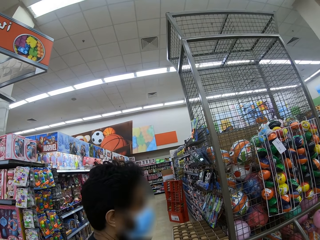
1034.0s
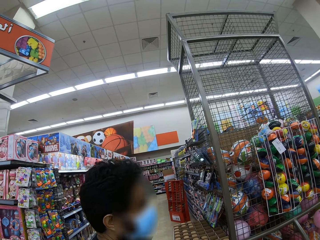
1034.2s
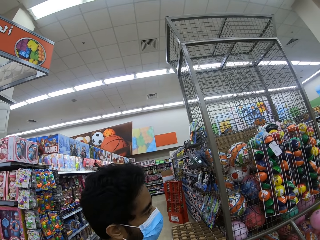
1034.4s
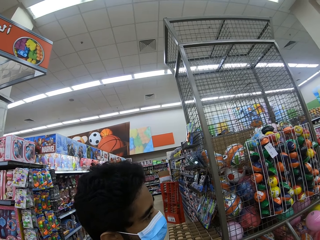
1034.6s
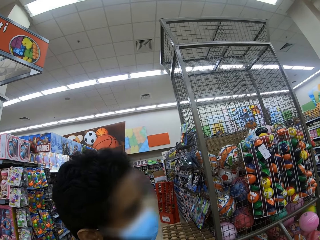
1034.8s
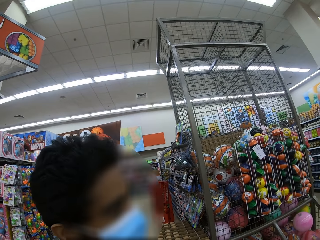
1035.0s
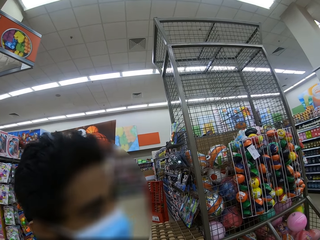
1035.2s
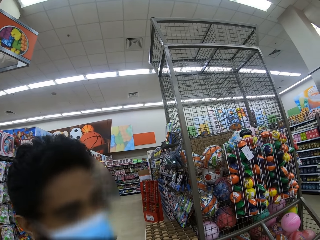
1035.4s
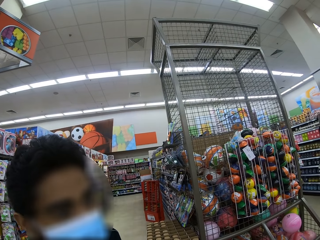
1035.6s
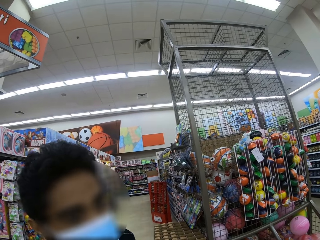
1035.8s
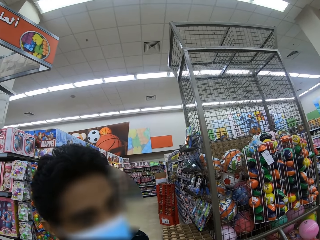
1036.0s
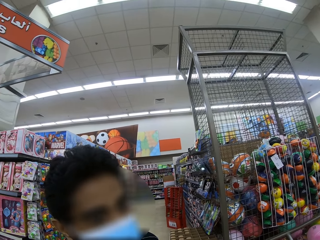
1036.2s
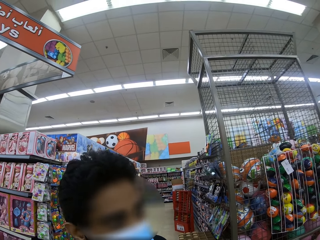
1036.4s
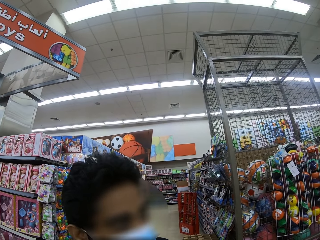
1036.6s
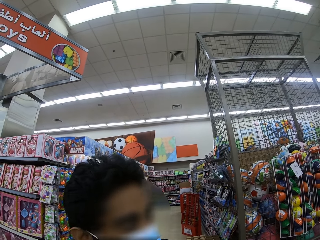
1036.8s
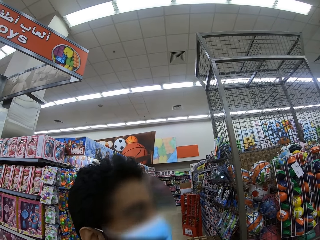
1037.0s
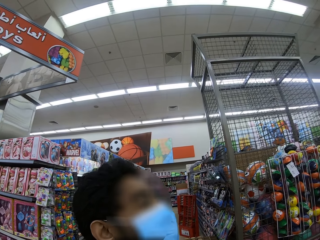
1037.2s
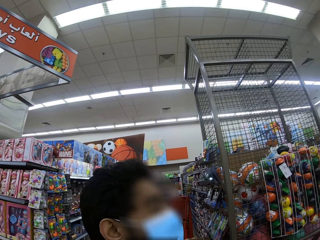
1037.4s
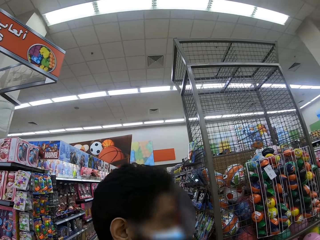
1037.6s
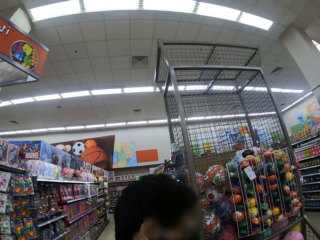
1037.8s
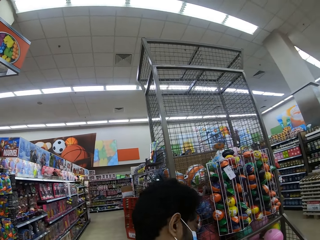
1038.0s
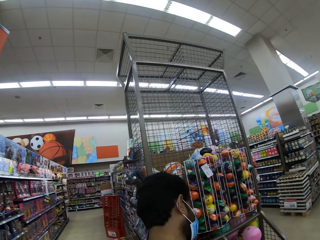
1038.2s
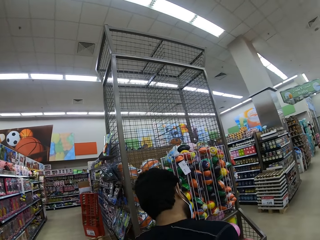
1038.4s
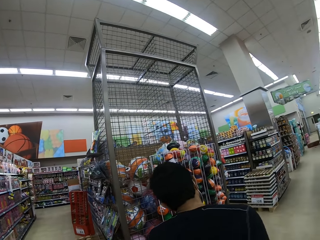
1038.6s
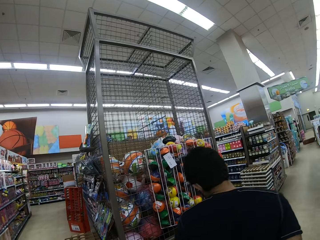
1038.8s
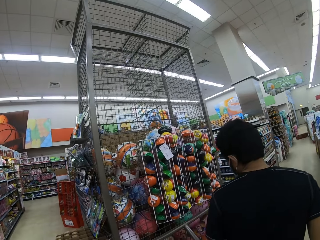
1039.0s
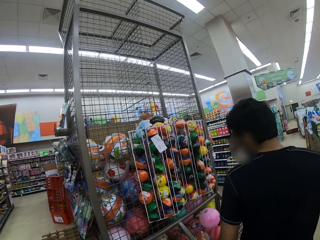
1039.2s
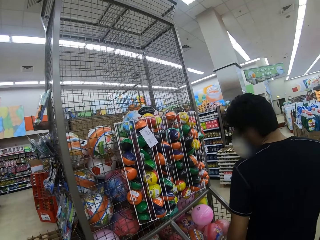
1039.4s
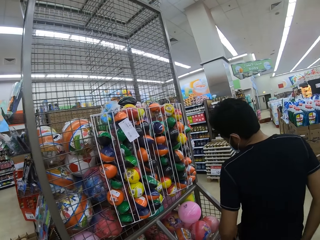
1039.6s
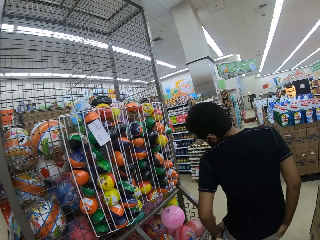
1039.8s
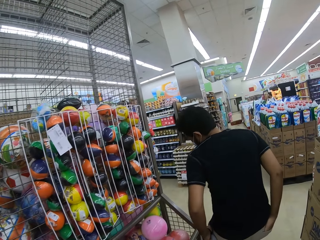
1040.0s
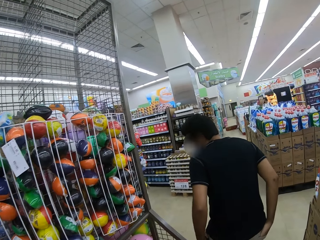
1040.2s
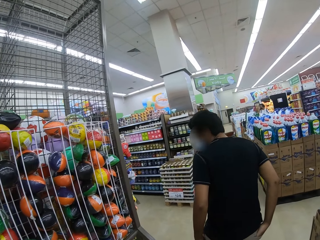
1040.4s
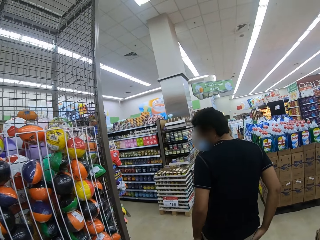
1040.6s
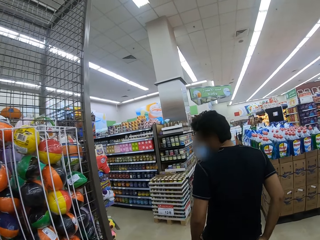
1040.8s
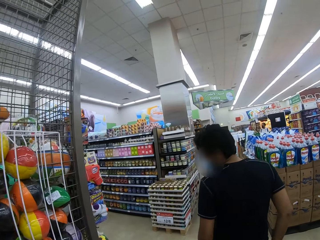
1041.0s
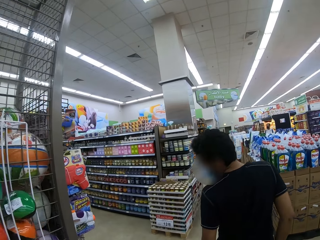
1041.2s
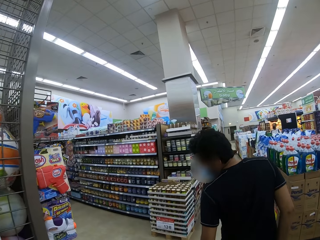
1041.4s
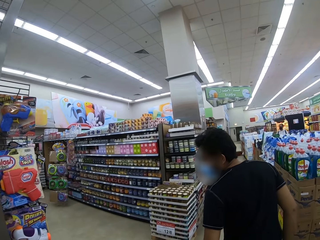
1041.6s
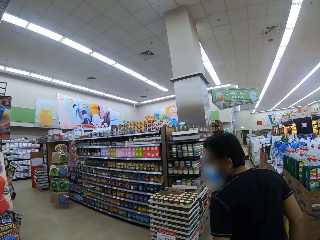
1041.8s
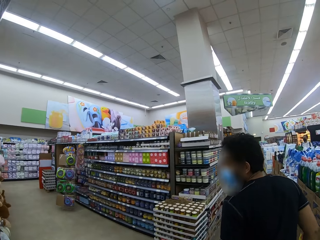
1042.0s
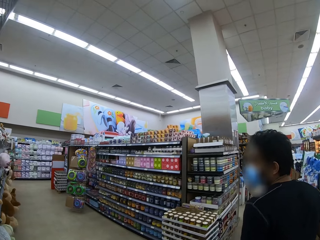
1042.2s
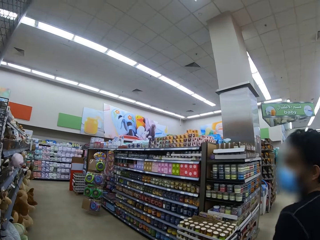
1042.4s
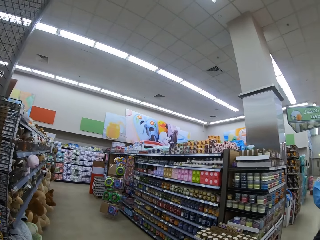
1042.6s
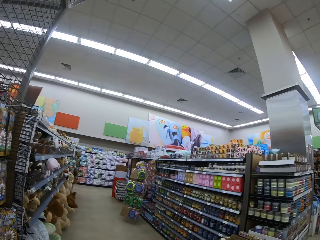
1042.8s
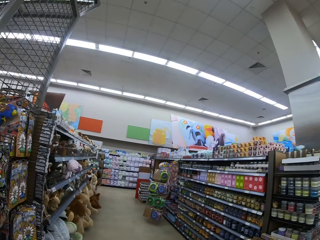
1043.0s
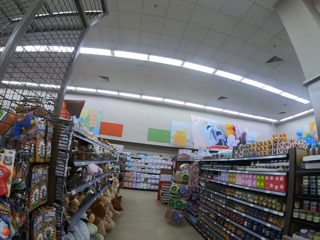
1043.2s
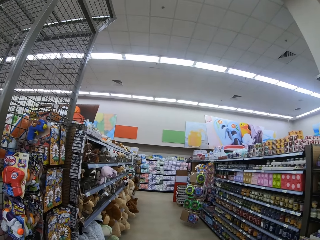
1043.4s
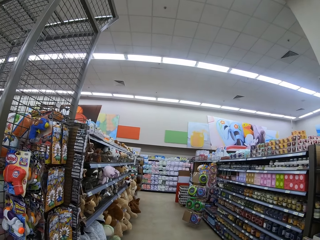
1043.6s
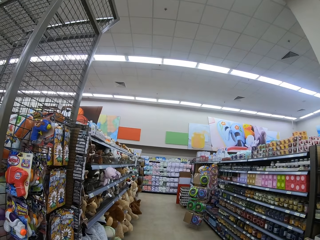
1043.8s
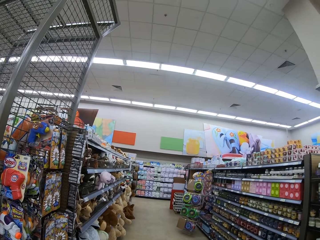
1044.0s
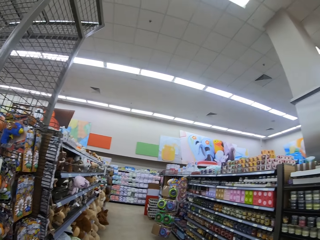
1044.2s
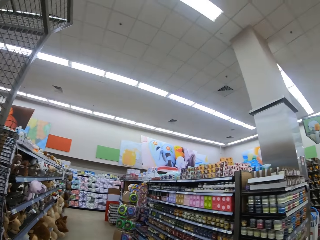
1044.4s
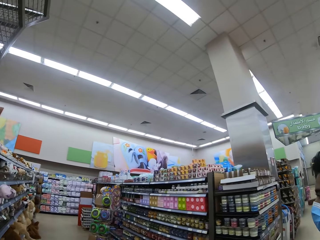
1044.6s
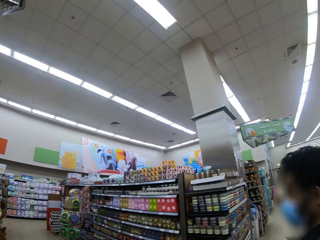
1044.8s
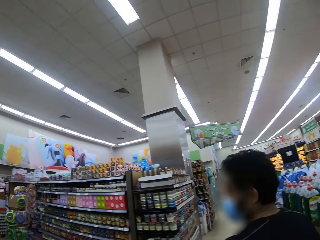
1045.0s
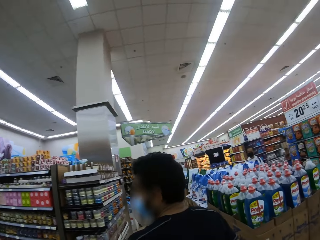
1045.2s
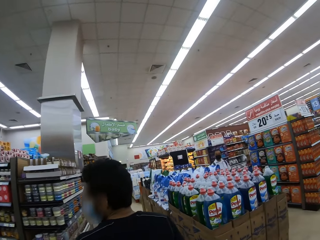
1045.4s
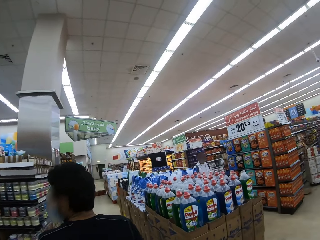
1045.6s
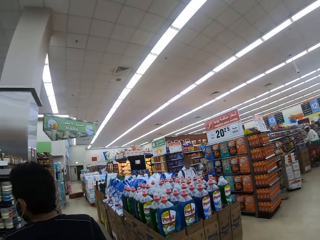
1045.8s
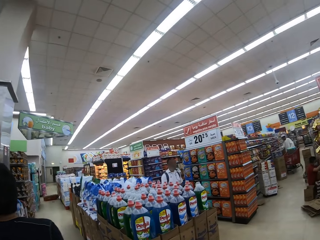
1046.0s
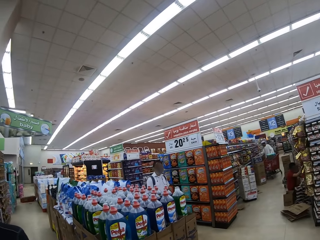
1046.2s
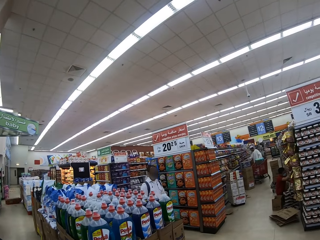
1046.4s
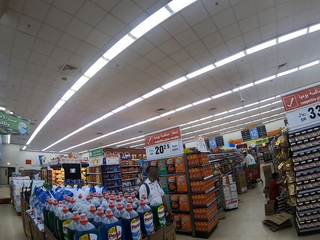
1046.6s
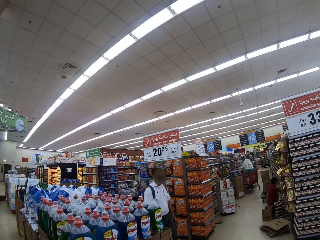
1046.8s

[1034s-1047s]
A man looks around. The man nods his head. The man walks around. The camera wearer moves around. They look around.

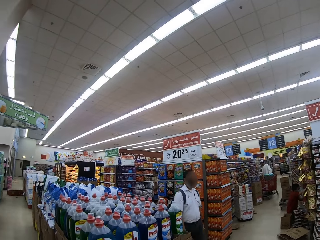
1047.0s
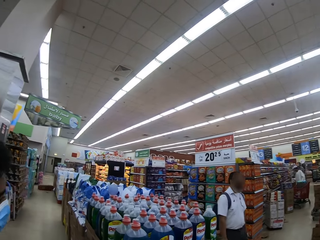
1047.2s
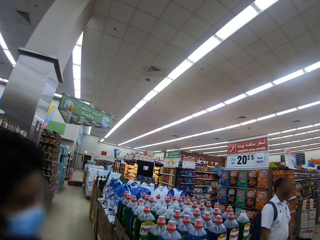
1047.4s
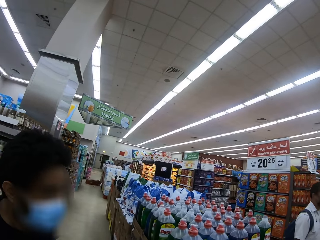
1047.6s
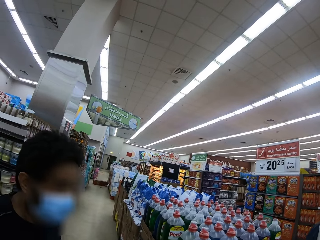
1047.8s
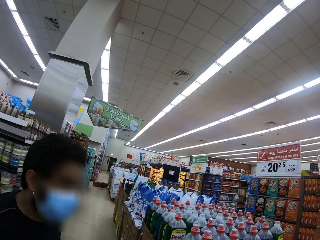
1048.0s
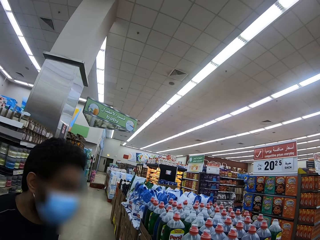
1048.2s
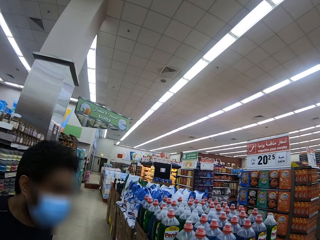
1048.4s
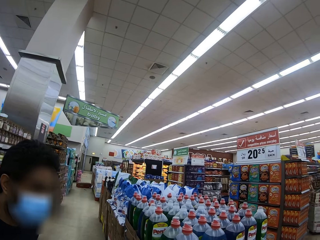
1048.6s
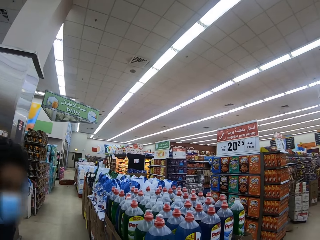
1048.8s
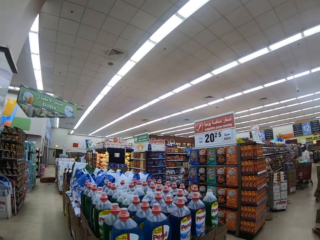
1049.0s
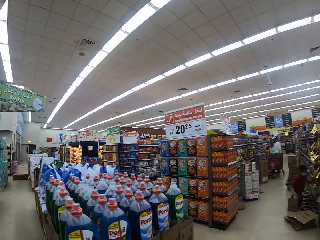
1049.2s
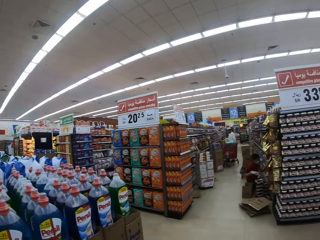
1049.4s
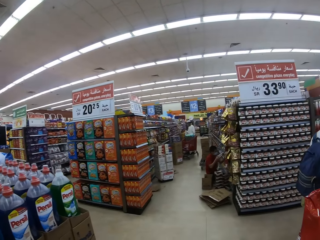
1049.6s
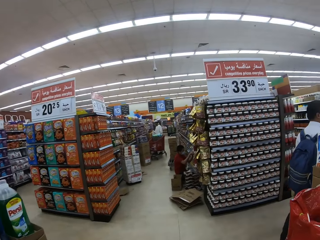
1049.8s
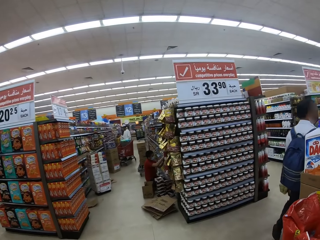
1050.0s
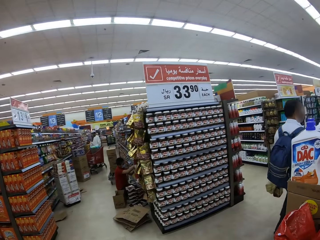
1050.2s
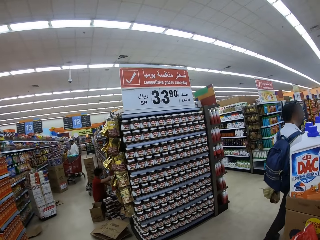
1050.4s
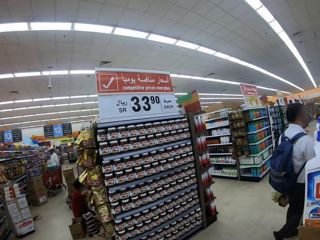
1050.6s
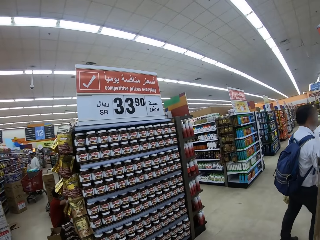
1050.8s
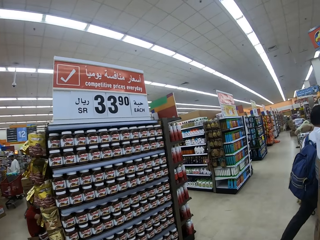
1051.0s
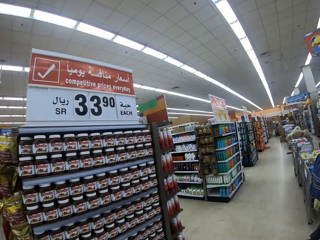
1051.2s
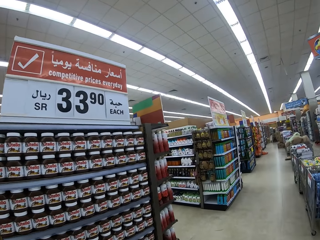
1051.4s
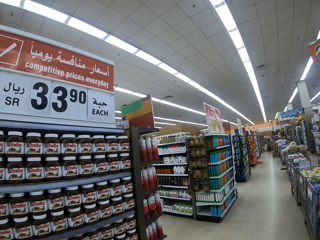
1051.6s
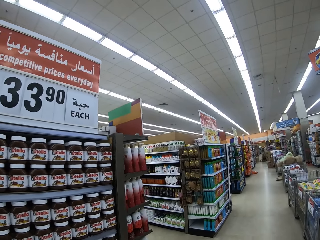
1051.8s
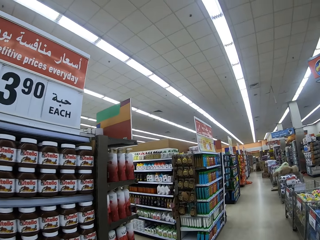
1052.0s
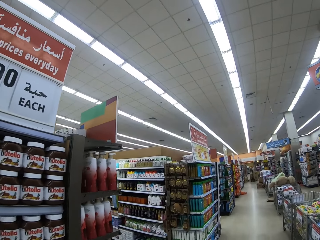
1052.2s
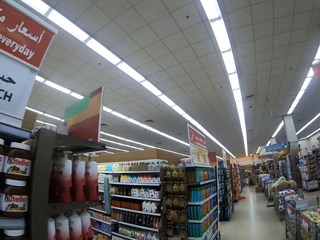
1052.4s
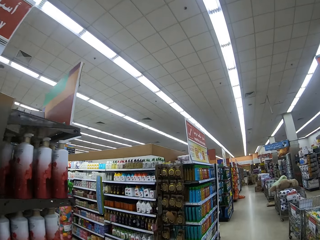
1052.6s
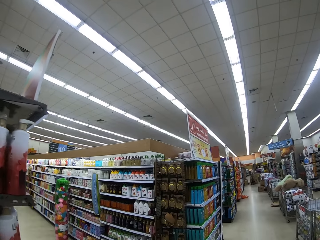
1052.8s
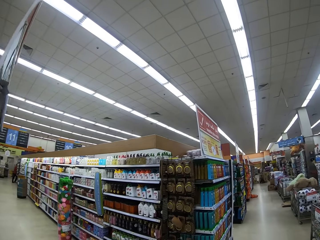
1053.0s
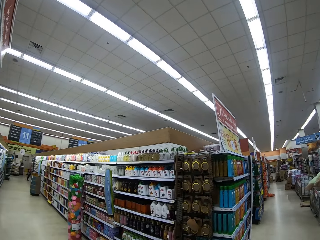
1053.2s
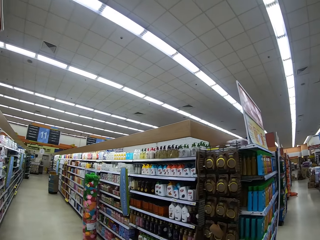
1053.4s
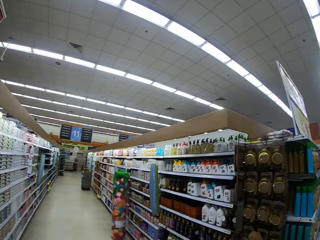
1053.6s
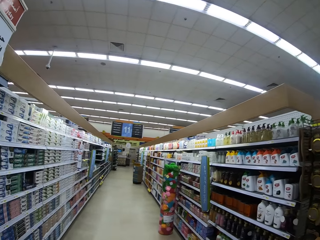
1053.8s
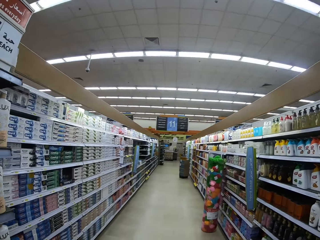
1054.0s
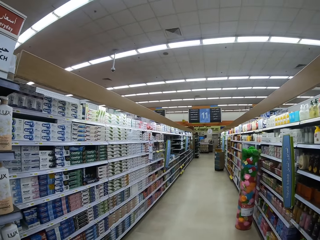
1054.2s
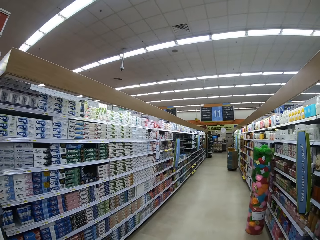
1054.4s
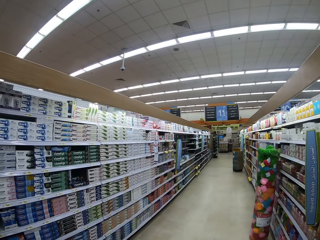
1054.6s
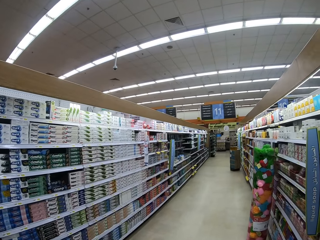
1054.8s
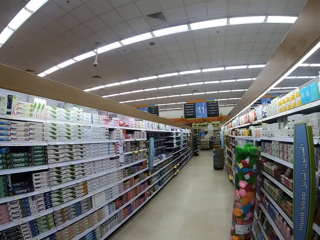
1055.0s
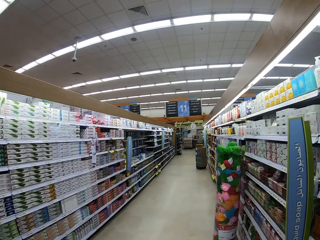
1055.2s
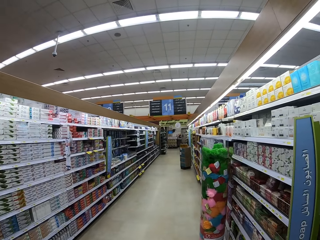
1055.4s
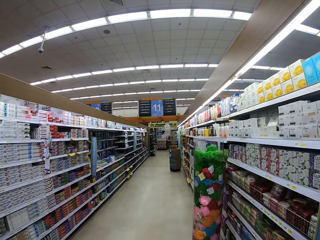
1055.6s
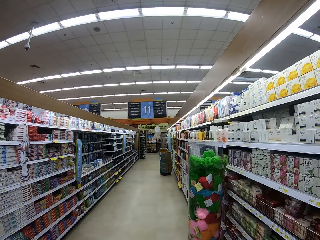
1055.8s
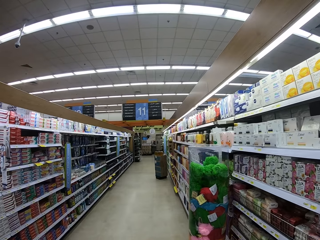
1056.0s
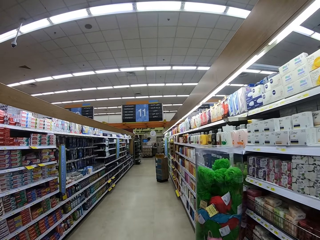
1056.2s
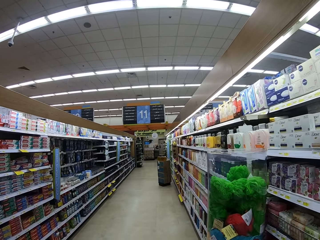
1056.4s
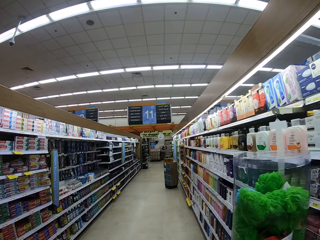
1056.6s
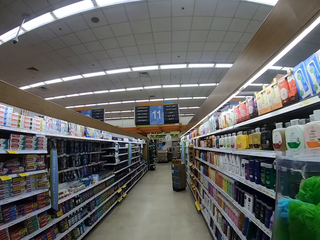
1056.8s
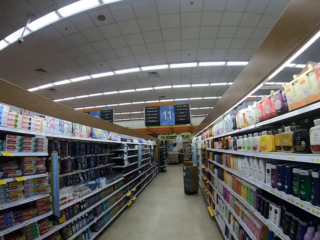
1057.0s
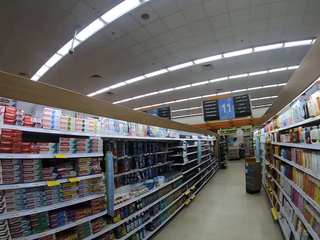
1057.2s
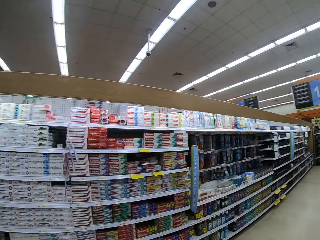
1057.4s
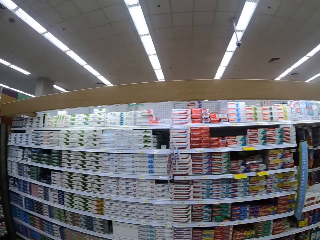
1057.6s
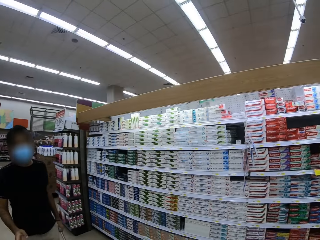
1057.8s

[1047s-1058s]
The camera wearer looks at a man. They look around. They walk around. They walk around again.
